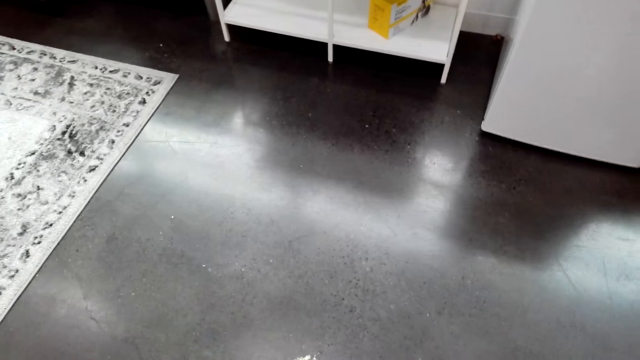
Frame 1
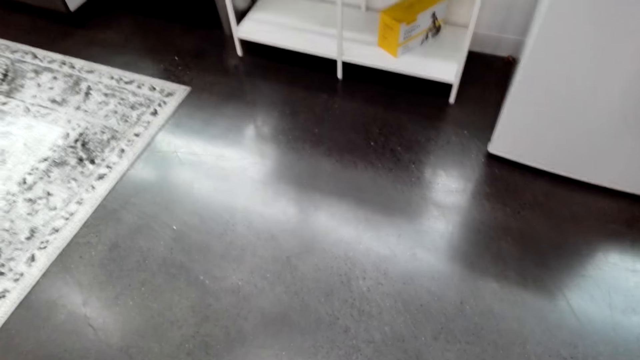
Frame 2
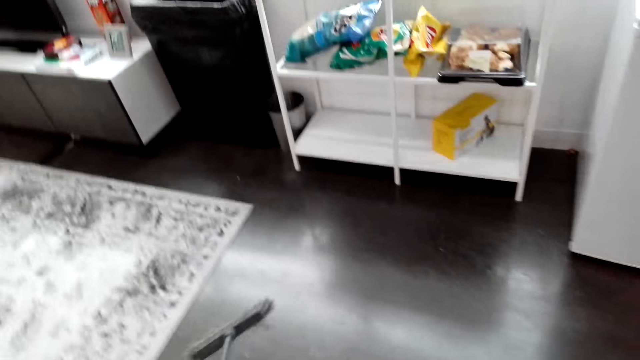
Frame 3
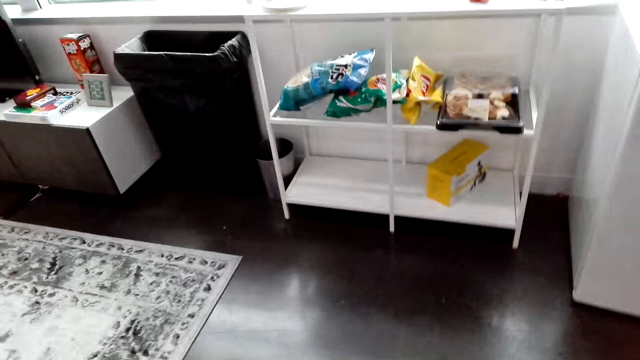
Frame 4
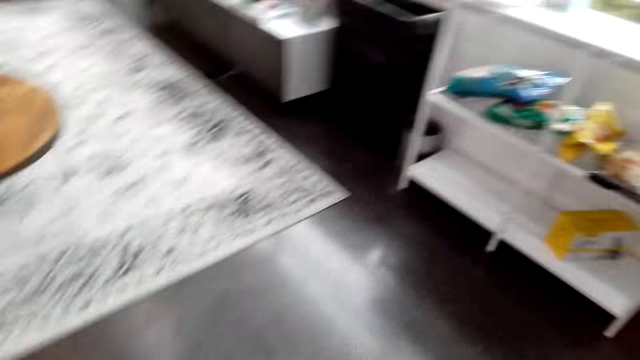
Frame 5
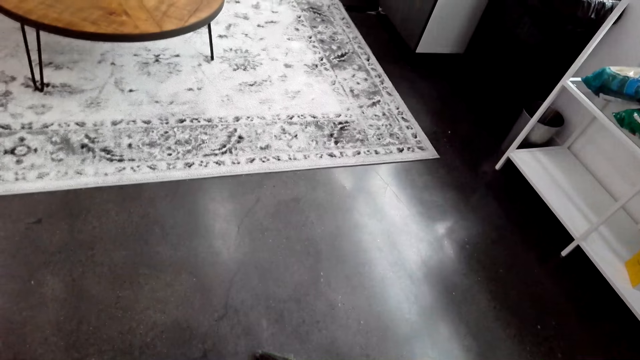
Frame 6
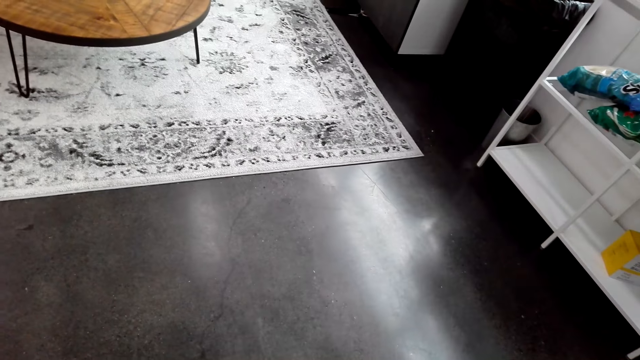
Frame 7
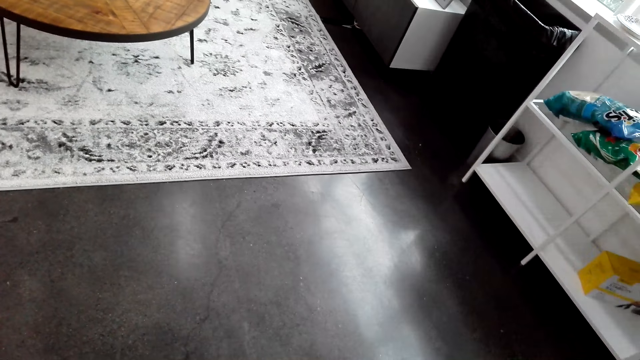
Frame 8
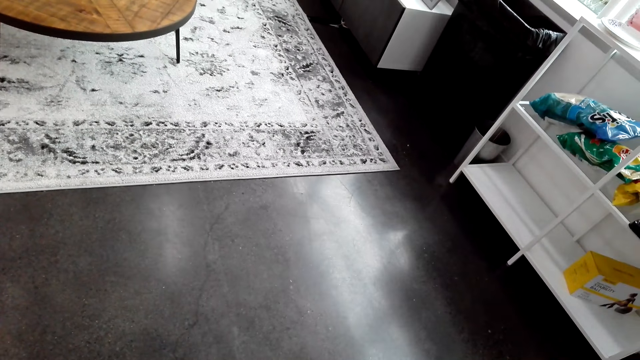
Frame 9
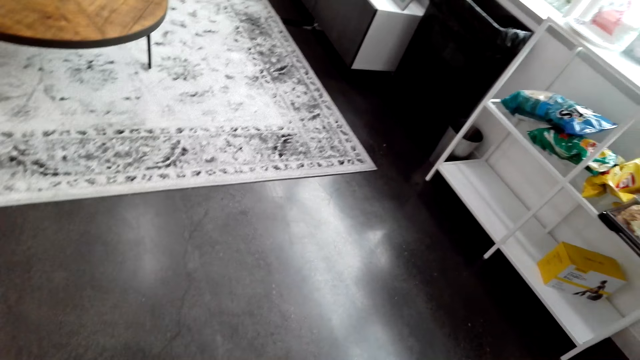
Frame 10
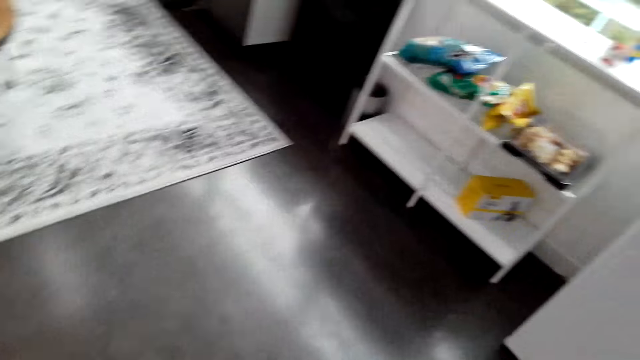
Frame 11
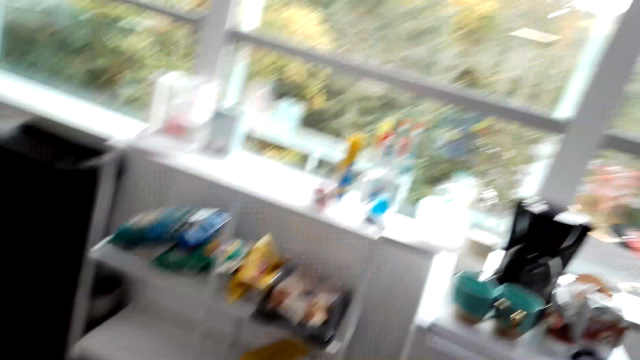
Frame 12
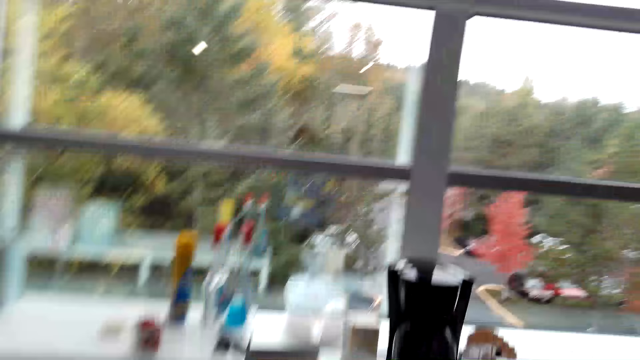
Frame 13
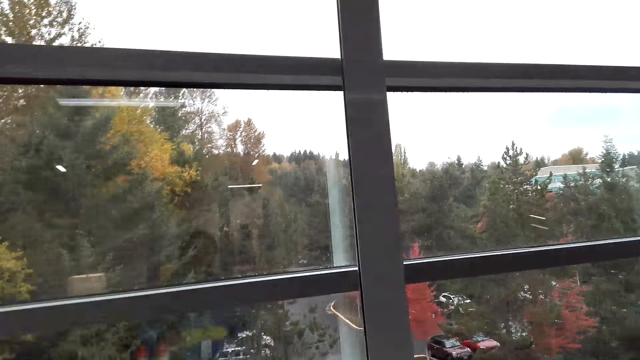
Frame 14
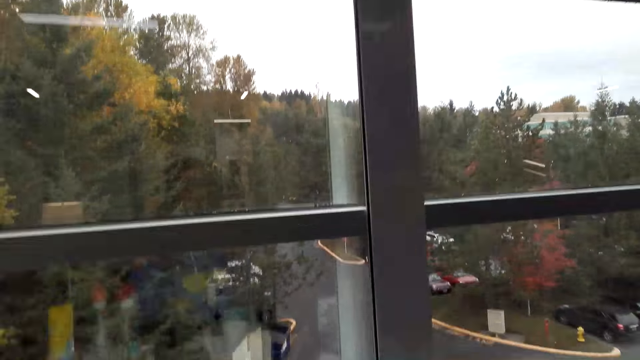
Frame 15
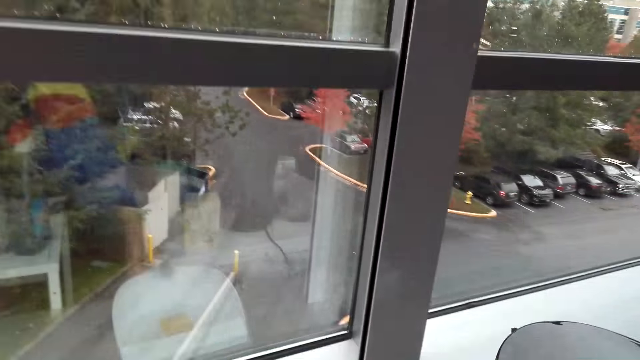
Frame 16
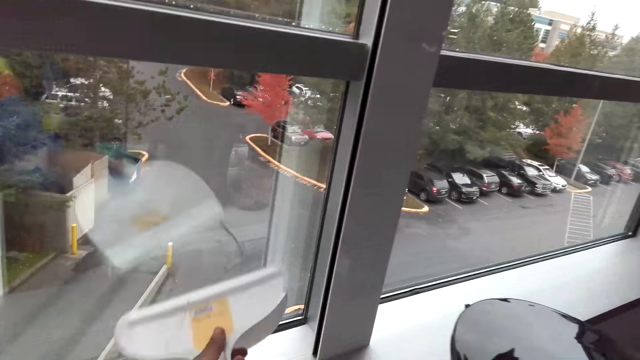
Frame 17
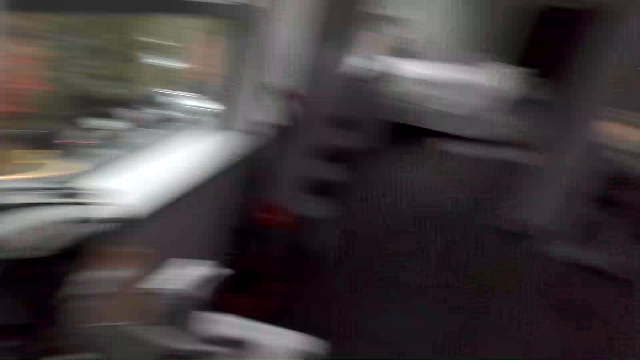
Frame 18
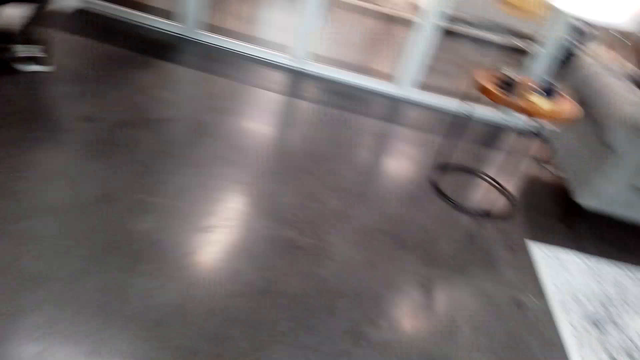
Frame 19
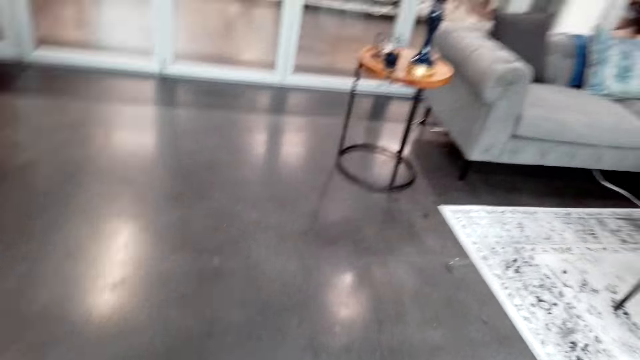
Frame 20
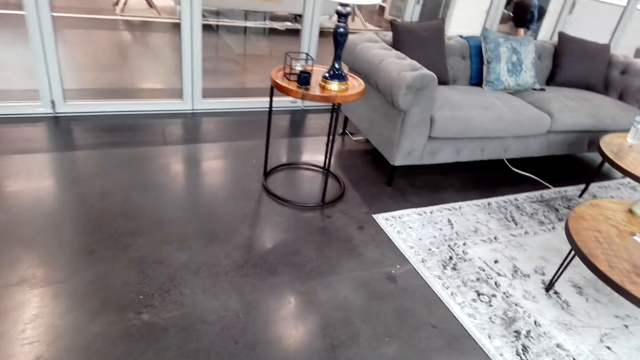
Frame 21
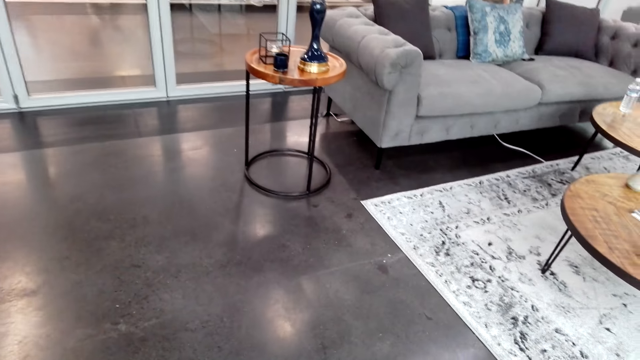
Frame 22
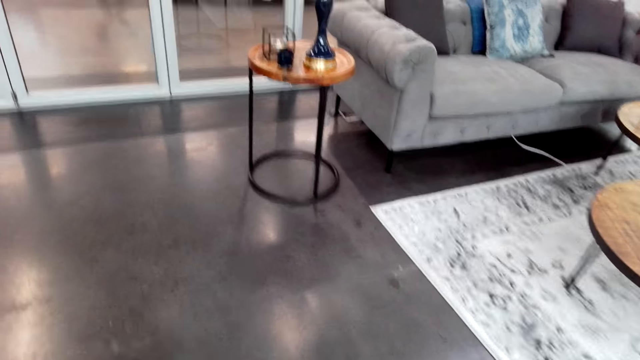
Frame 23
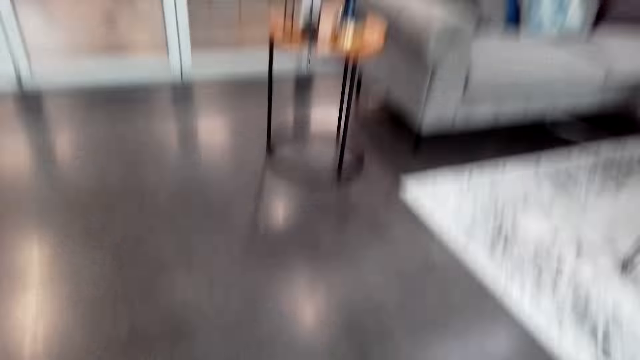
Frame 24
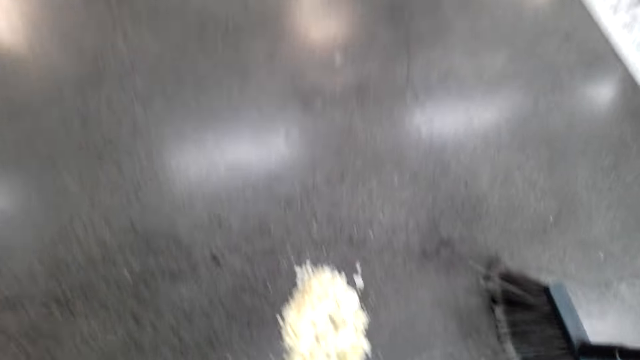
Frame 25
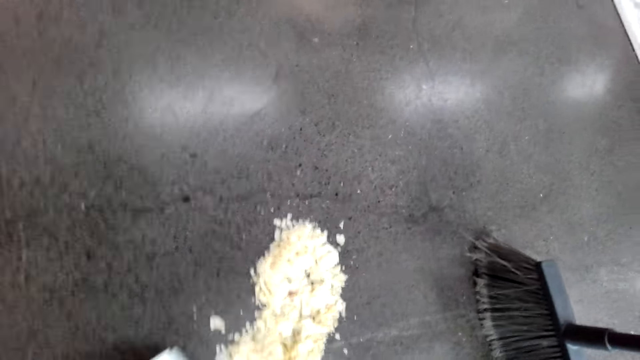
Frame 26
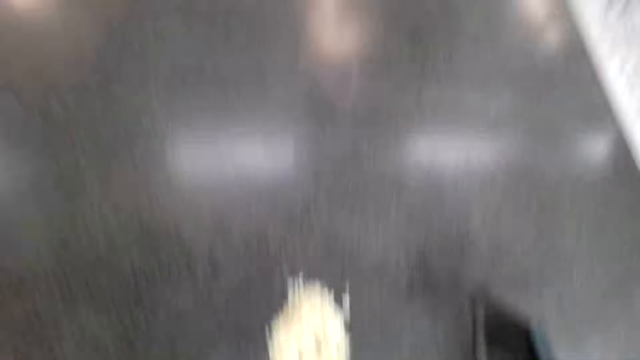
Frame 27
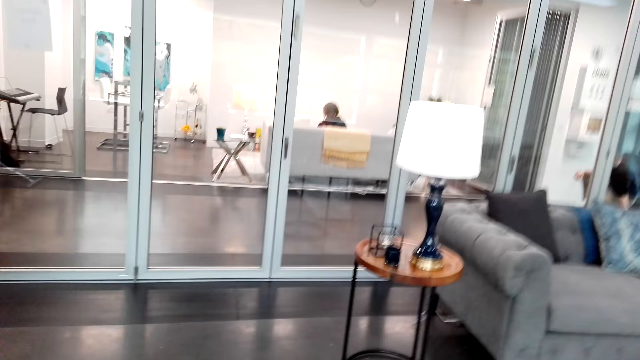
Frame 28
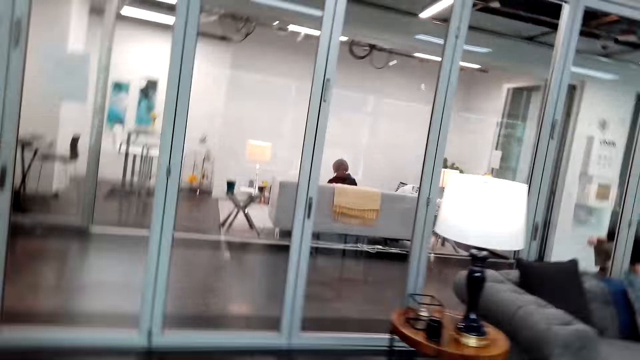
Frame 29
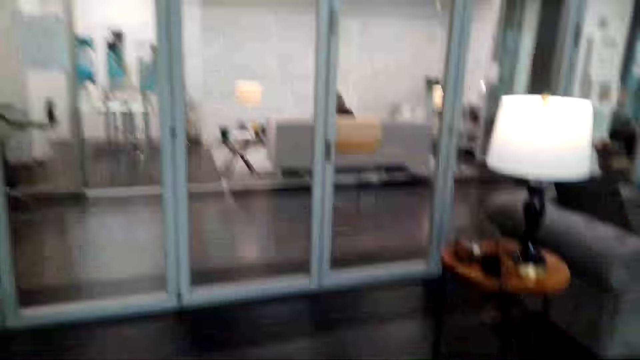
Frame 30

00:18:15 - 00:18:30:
The camera wearer cleans the floor. They watch the background. They pick up a dust pan. They look at the floor. They put down the dust pan.

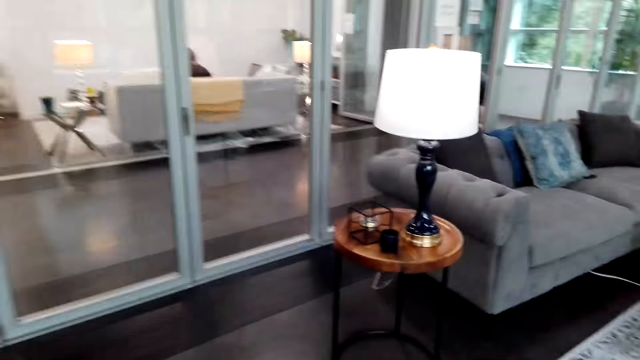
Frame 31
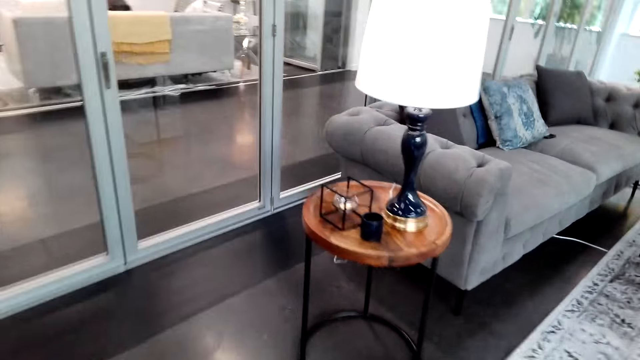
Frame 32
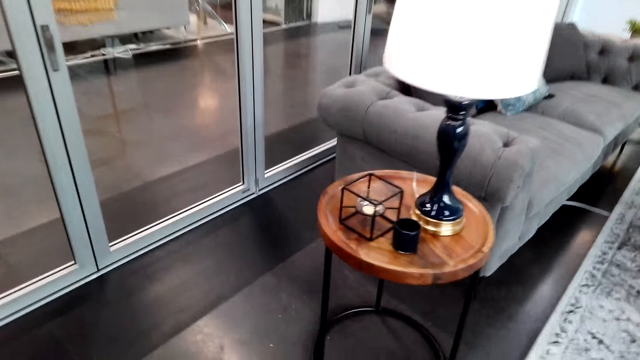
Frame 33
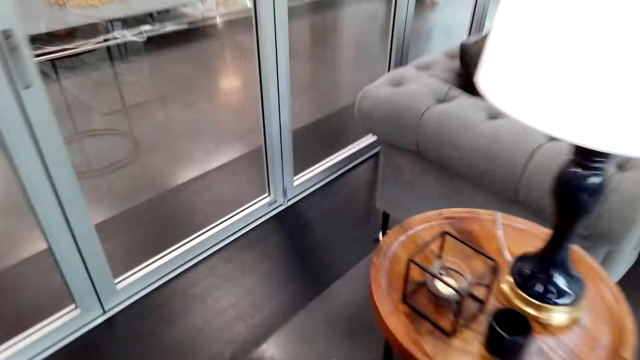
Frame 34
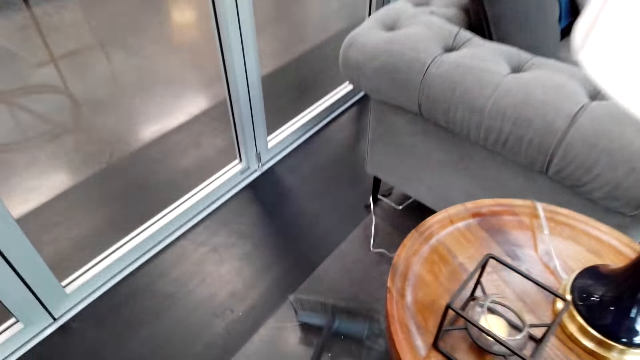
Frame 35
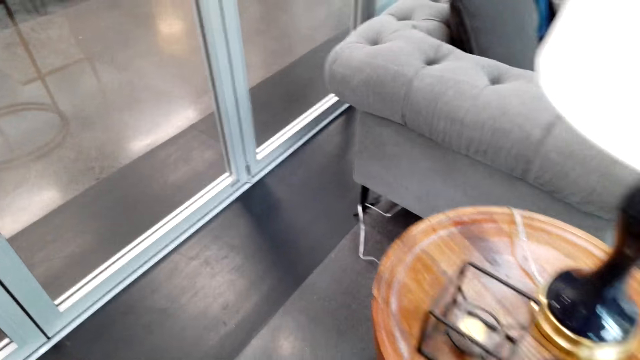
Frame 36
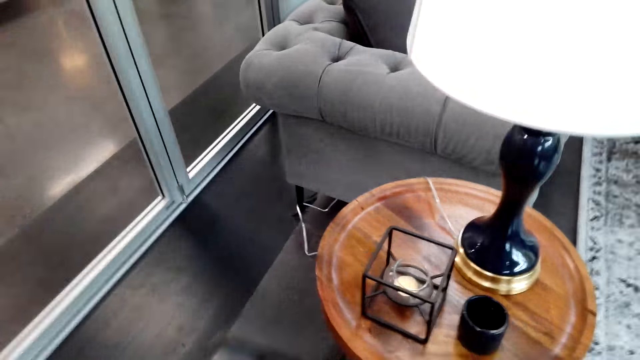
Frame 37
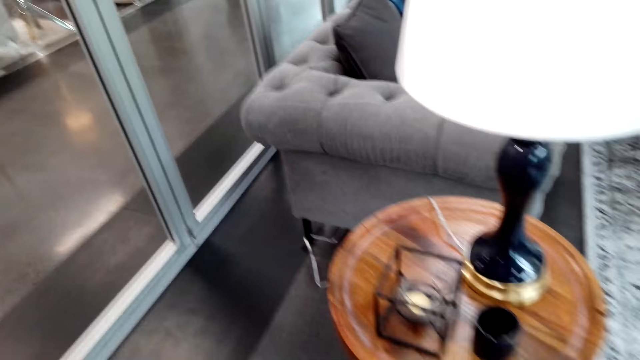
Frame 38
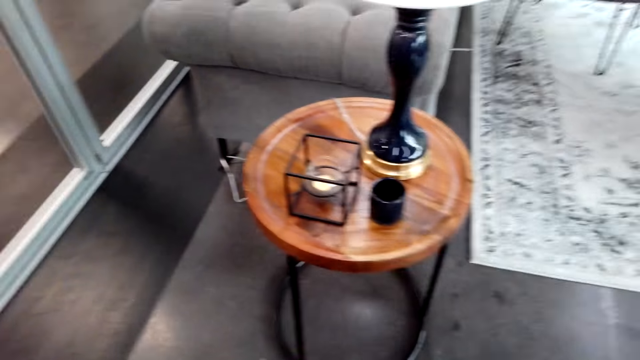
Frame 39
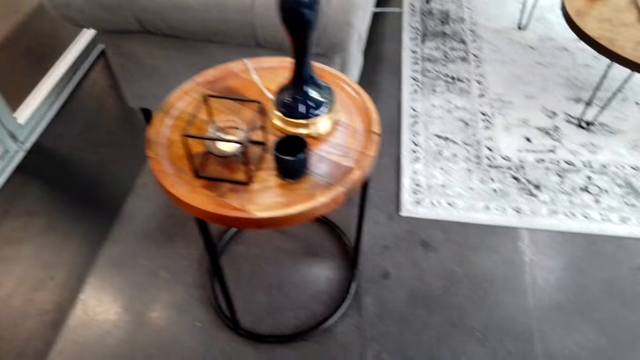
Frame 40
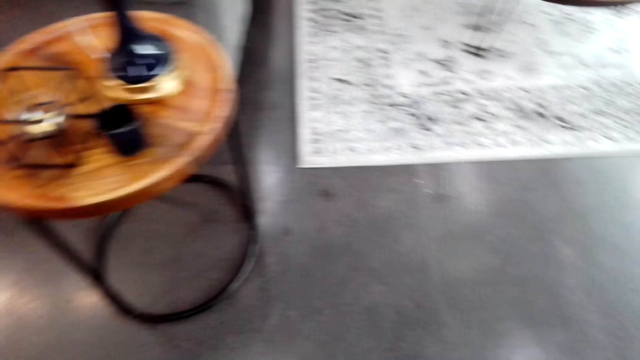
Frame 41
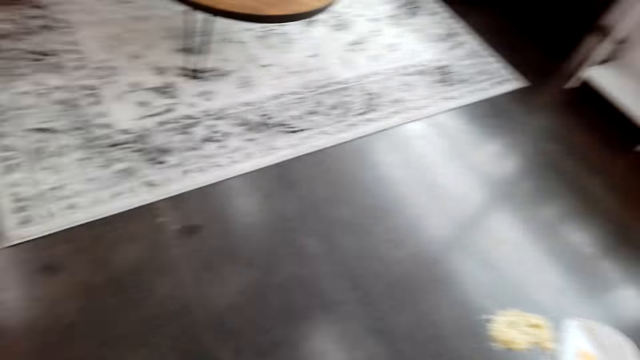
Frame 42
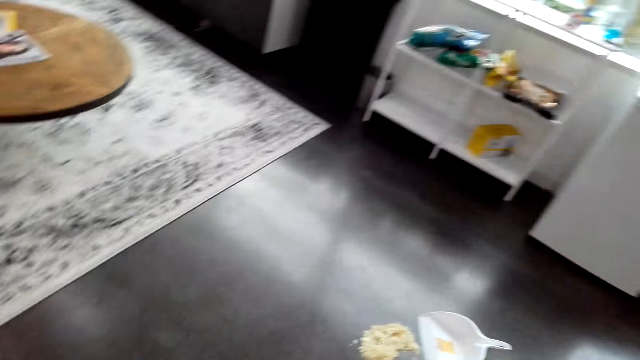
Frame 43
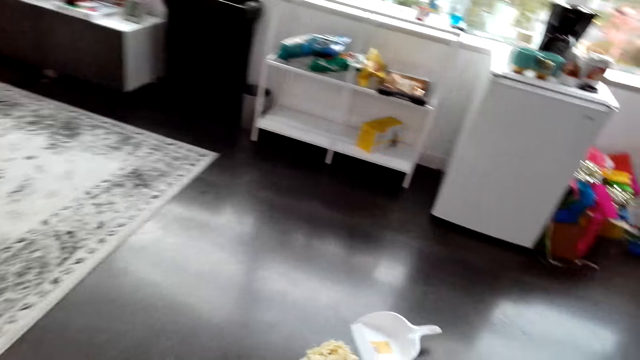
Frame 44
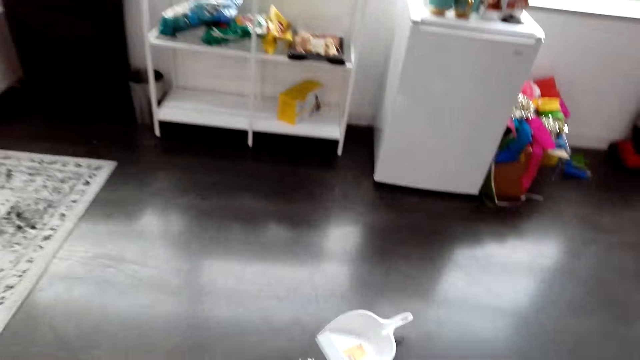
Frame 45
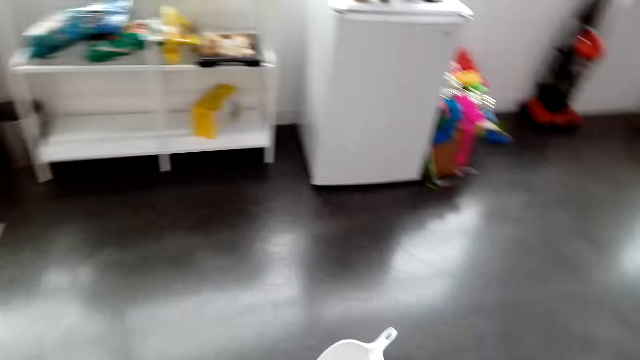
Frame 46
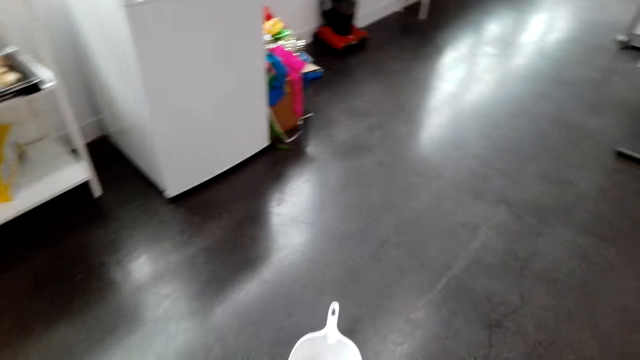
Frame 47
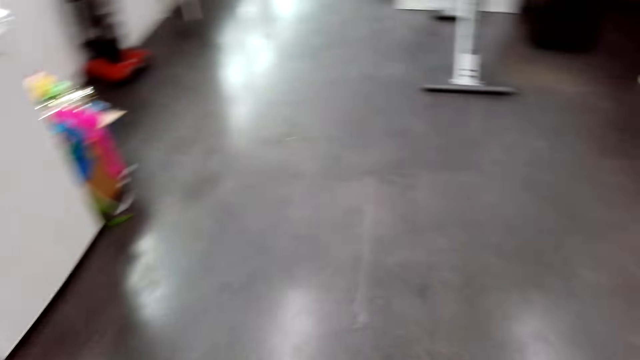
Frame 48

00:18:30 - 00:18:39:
The camera wearer sweeps the floor with a hand broom.
